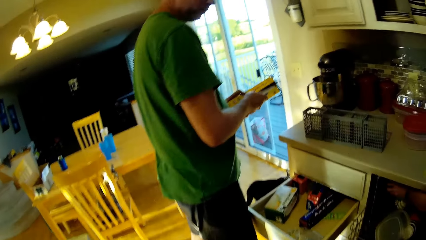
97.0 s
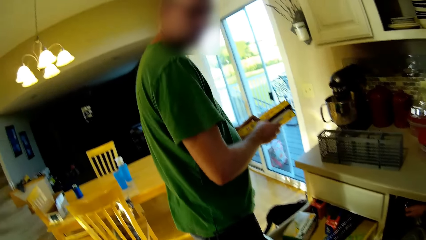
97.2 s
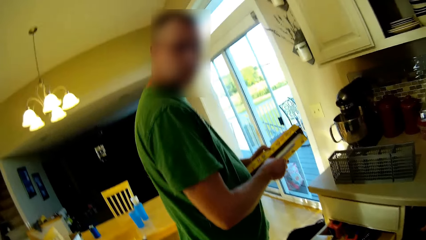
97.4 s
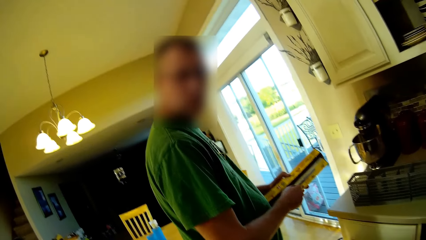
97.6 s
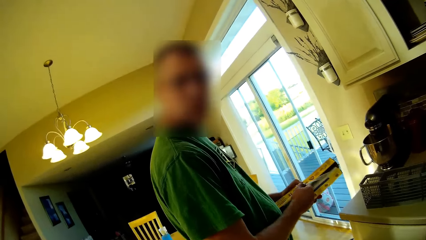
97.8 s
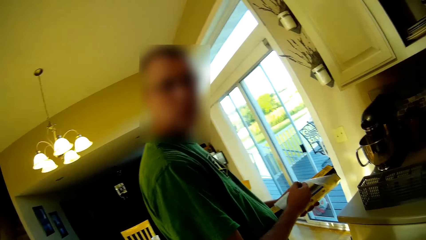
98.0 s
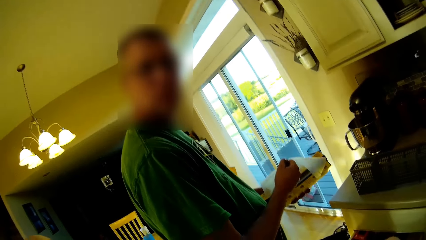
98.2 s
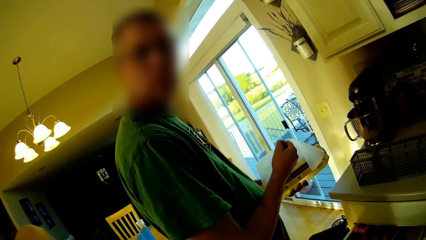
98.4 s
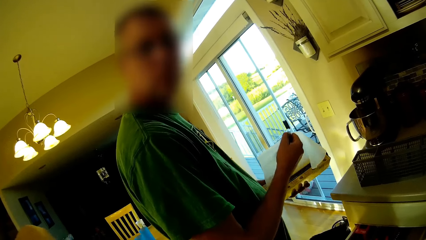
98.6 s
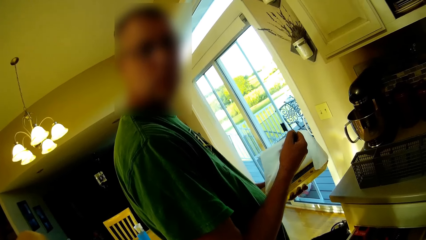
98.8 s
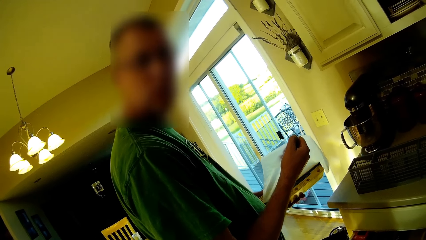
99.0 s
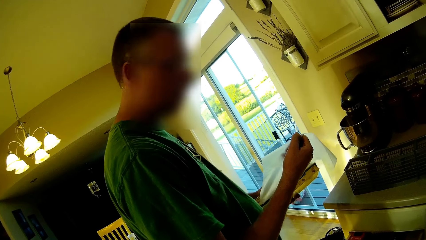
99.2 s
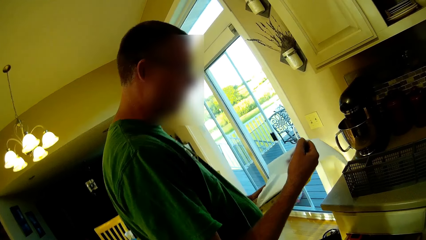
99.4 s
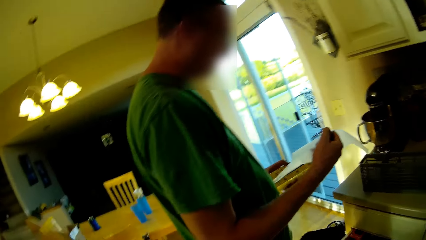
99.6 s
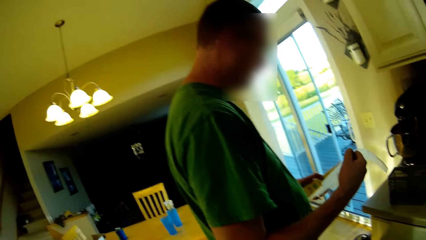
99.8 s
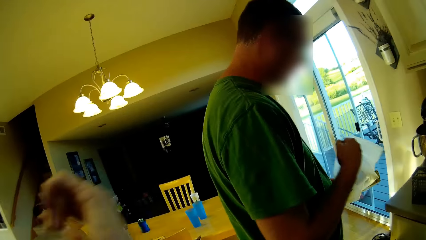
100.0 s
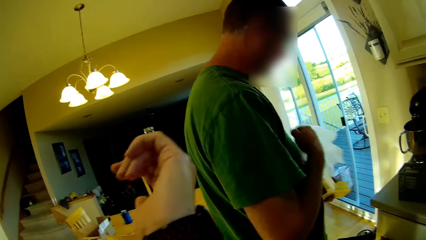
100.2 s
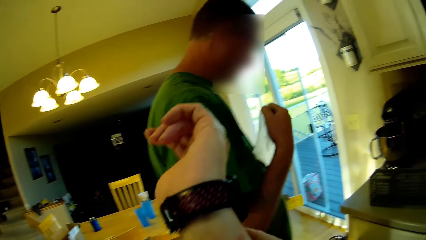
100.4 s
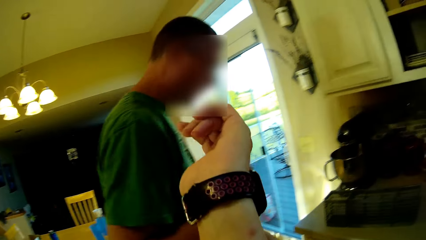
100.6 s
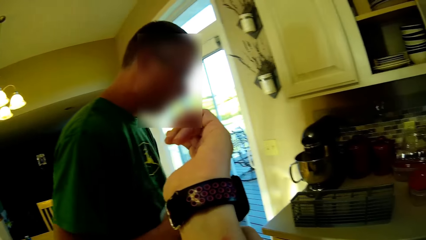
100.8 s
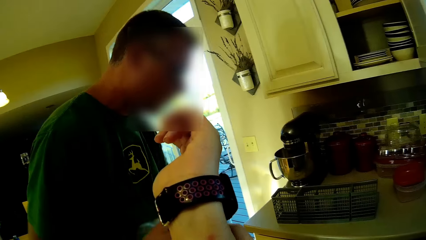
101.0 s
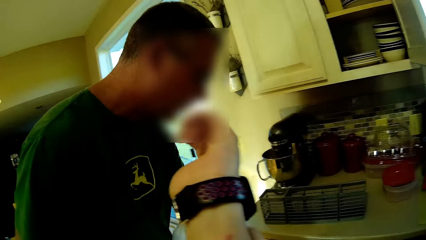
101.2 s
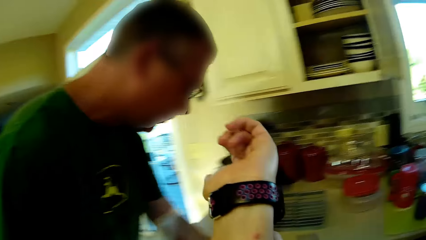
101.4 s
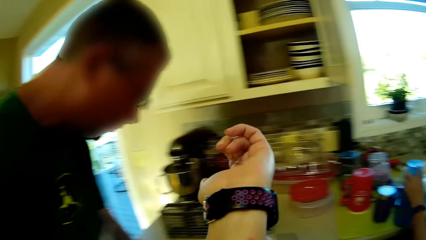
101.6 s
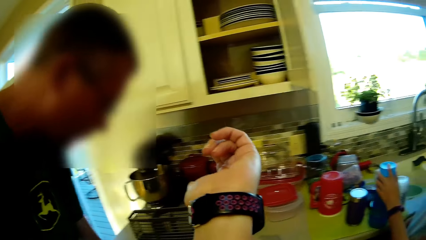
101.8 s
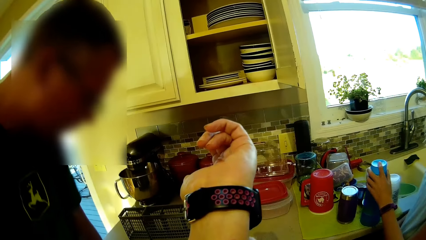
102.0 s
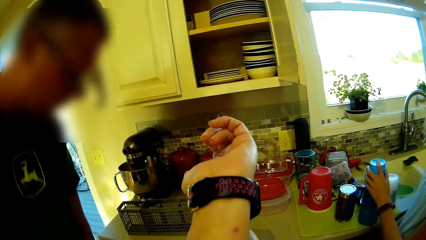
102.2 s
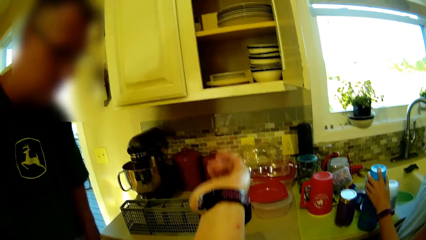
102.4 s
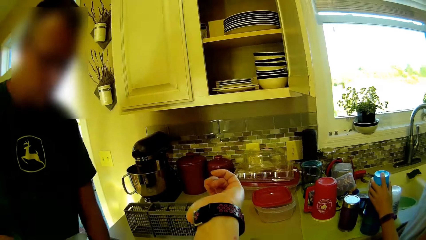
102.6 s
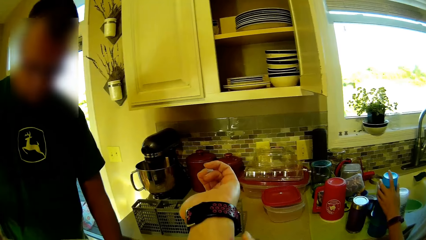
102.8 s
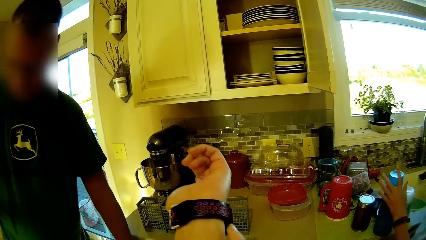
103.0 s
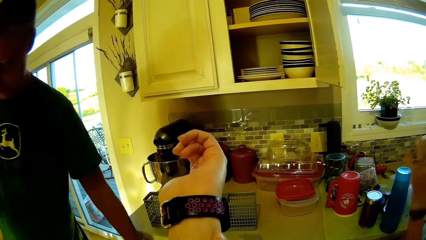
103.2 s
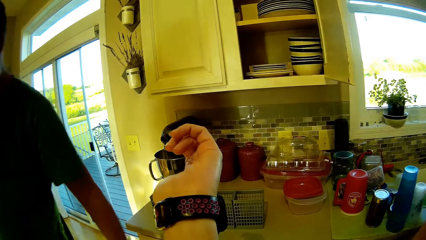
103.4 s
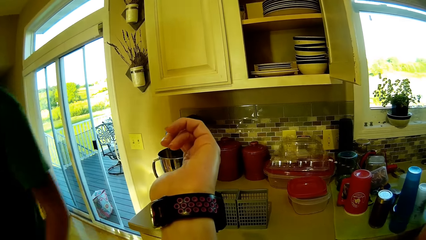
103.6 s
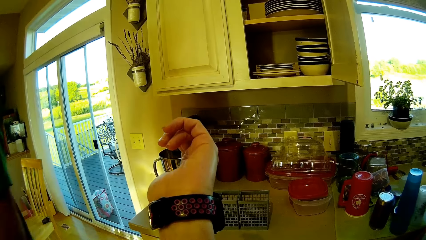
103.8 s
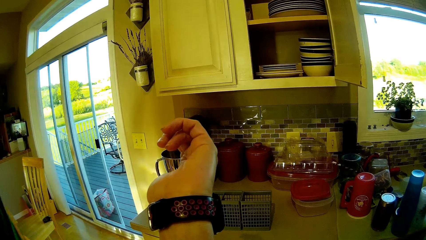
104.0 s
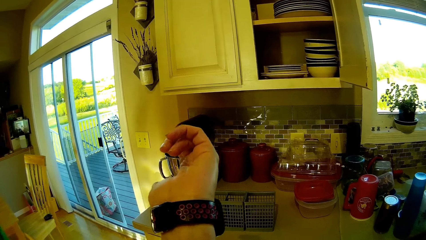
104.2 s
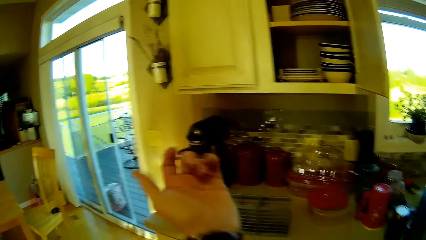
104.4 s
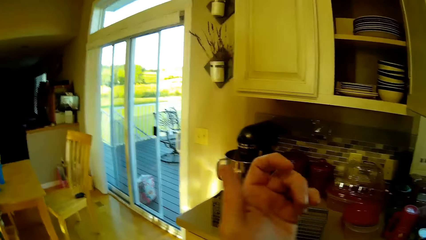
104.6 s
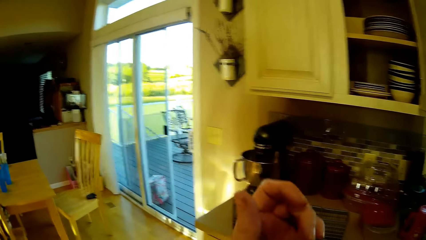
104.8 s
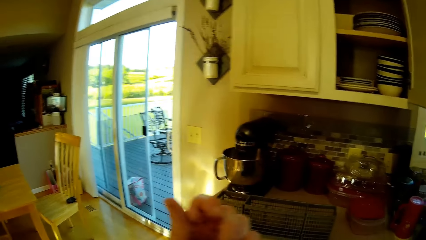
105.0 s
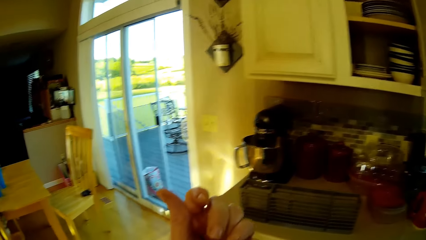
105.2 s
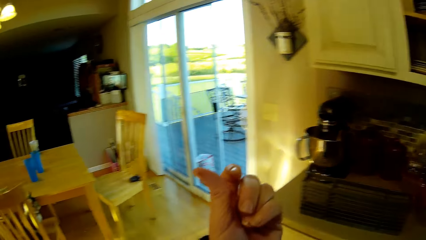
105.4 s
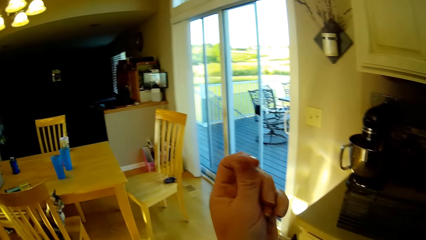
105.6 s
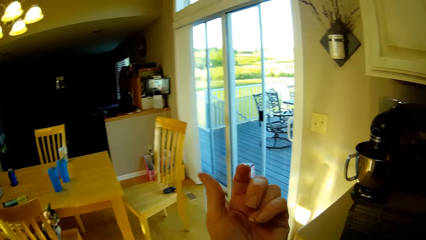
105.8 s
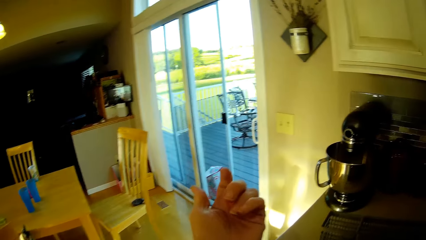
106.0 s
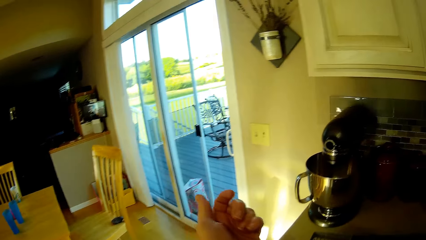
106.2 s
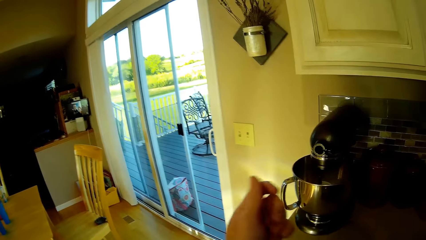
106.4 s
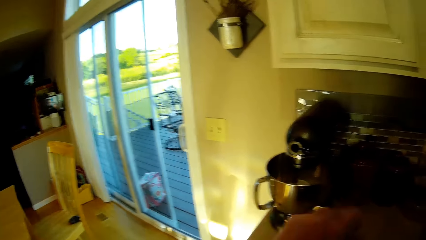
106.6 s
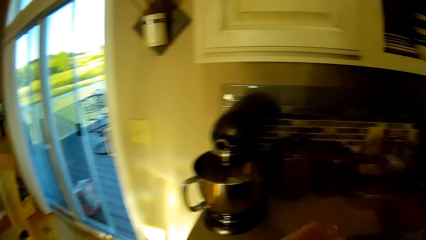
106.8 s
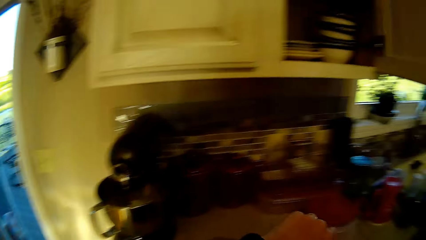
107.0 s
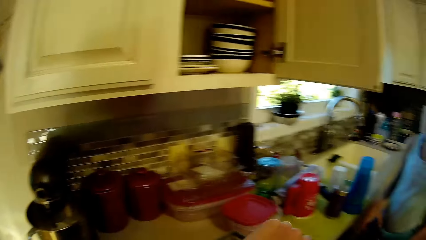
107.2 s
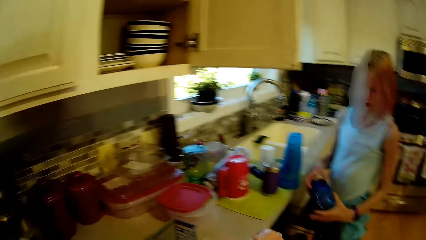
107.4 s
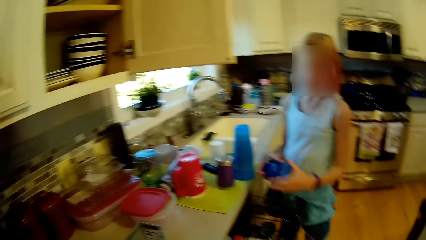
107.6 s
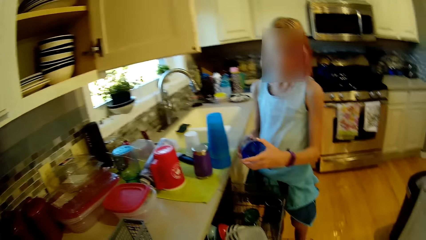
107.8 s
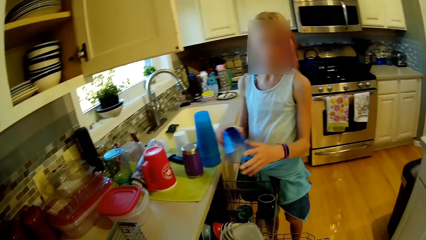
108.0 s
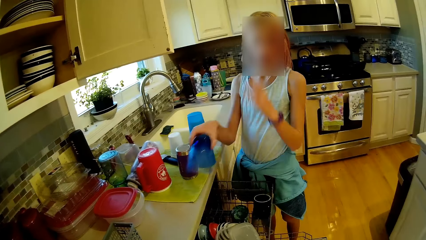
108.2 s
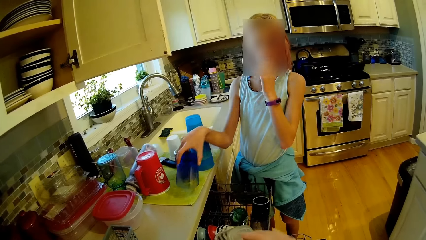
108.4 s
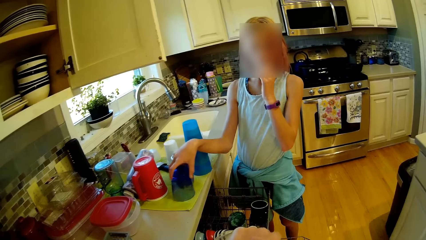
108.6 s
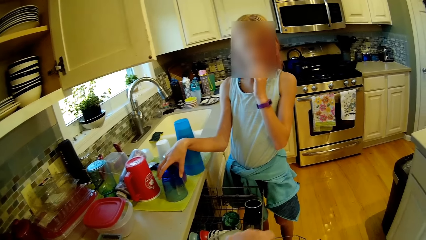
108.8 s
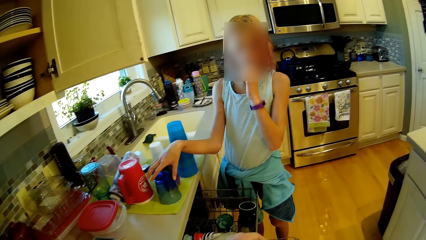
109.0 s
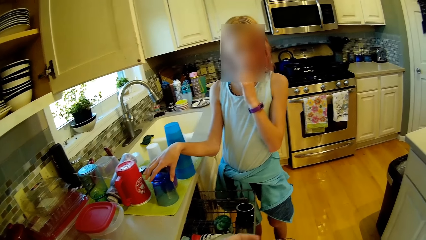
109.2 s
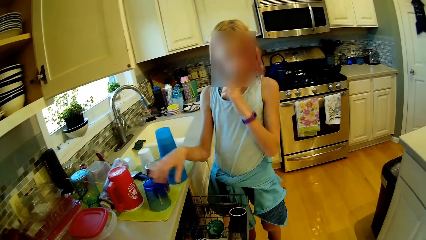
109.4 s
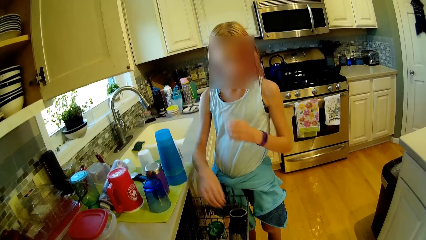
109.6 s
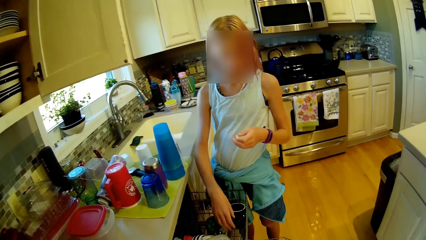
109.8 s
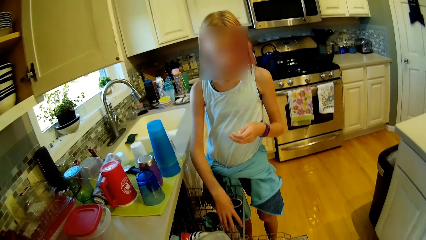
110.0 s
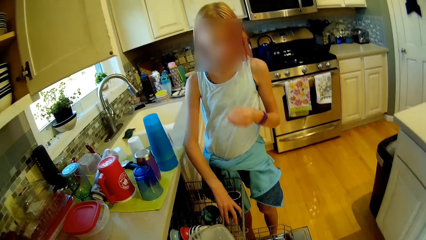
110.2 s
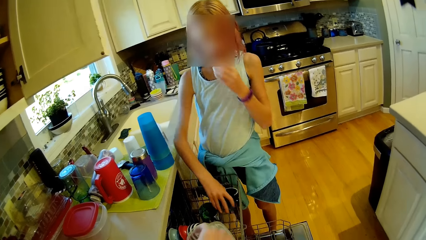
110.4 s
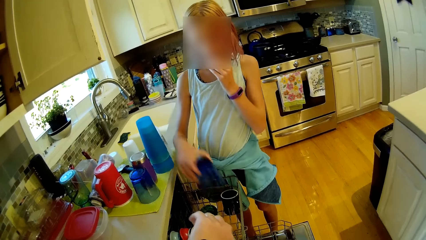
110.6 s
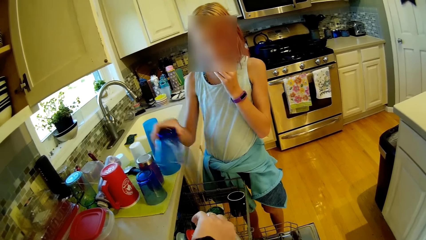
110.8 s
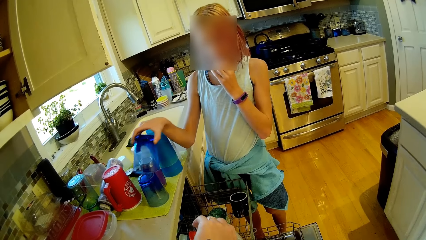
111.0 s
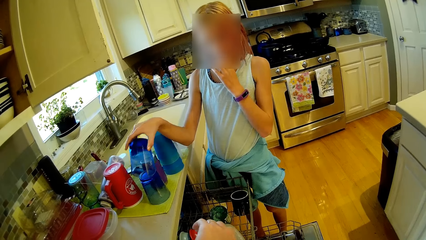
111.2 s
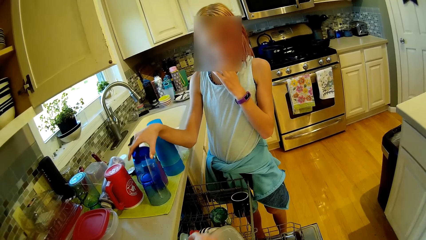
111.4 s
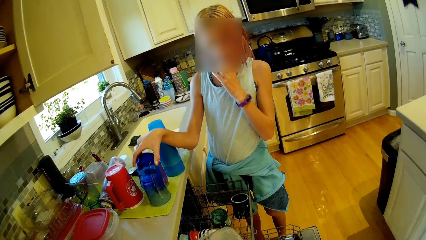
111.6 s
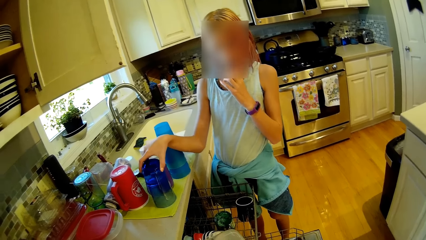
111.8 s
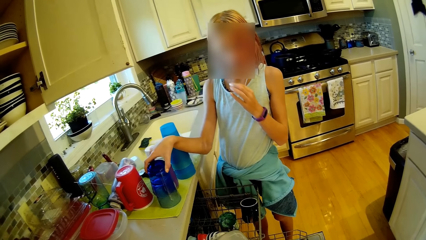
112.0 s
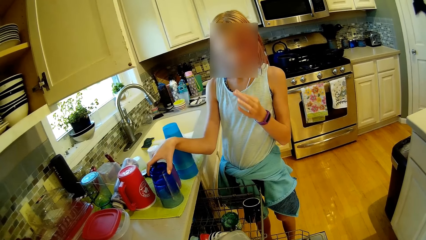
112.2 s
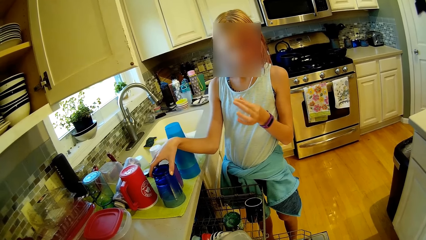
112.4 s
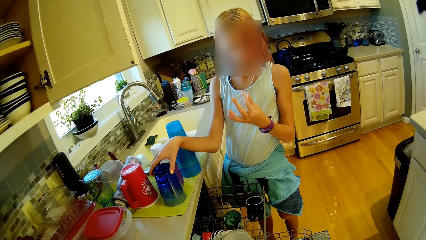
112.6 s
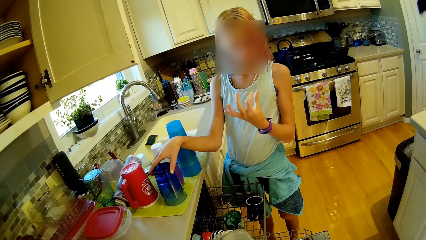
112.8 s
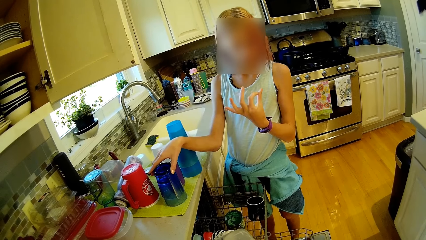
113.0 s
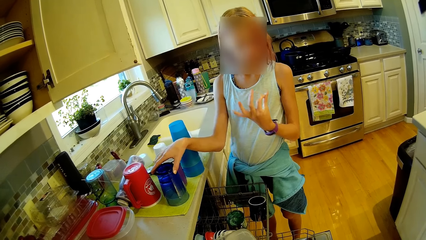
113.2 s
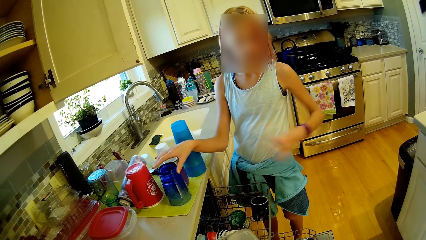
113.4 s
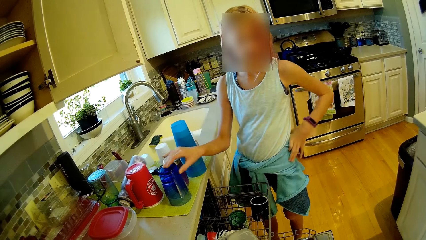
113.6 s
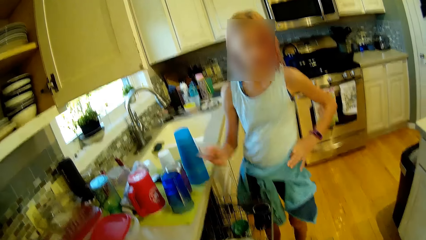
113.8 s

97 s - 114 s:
The camera wearer looks around. They look around again. A person pulls the cling film. The camera wearer stretches the hand. The person looks around and walks around. The camera wearer looks around. Another person places the glass on the countertop and picks up another glass. A person removes utensils from the rack. The other person places the glass on top of the other.
